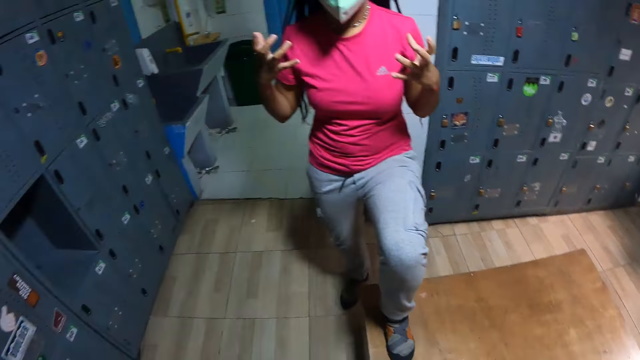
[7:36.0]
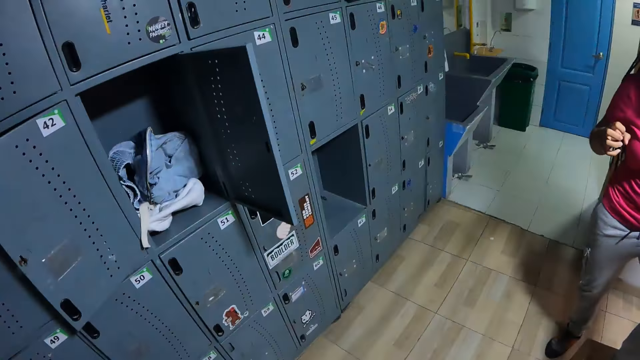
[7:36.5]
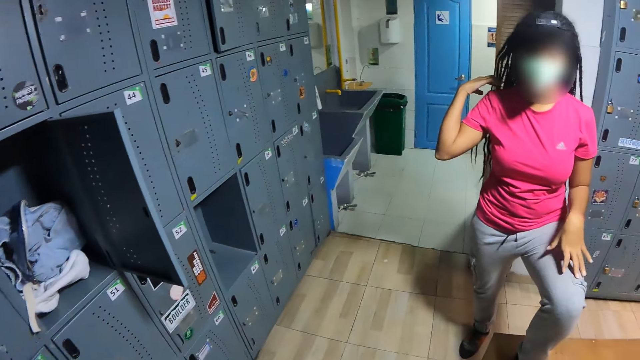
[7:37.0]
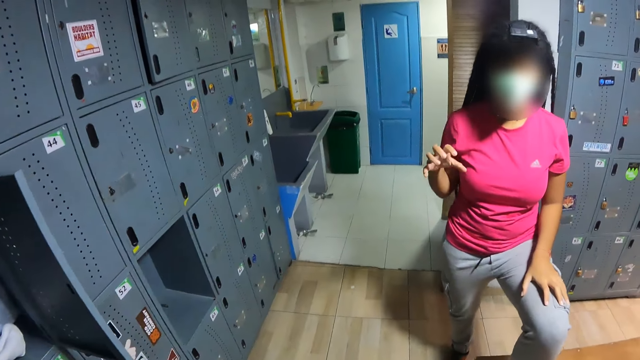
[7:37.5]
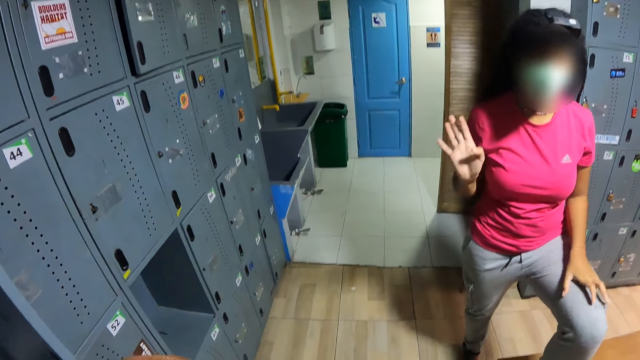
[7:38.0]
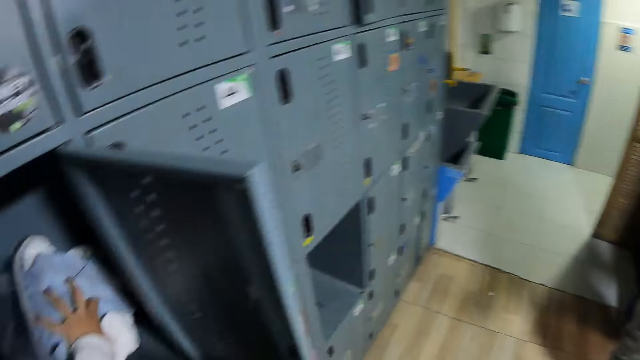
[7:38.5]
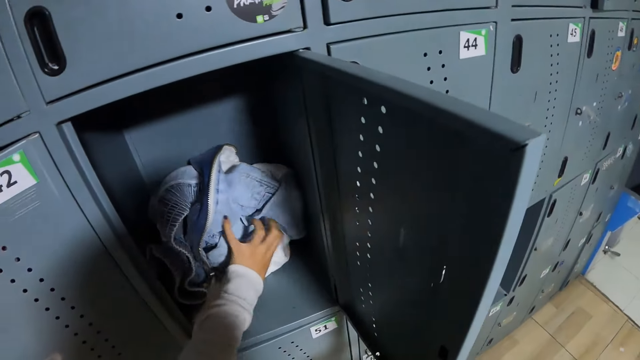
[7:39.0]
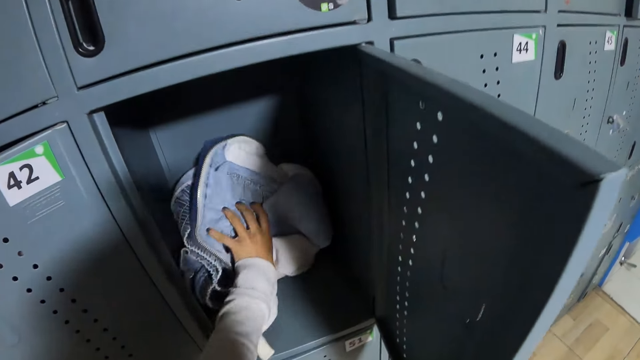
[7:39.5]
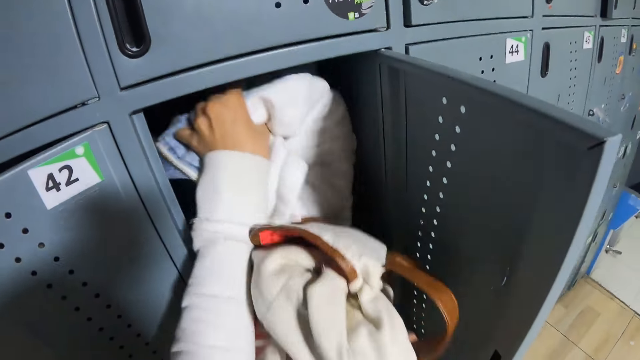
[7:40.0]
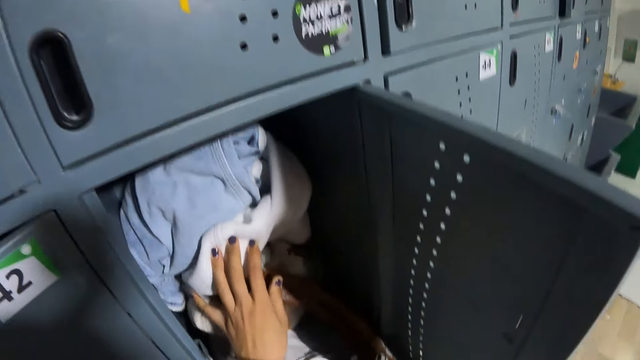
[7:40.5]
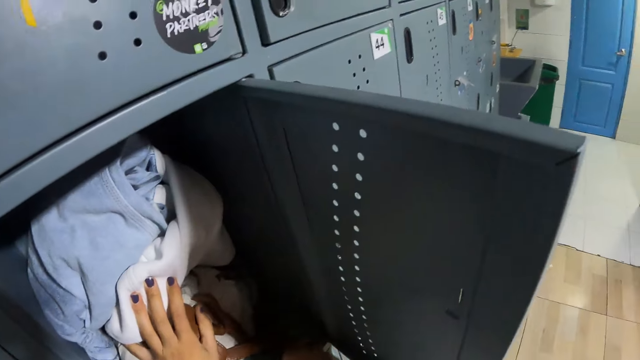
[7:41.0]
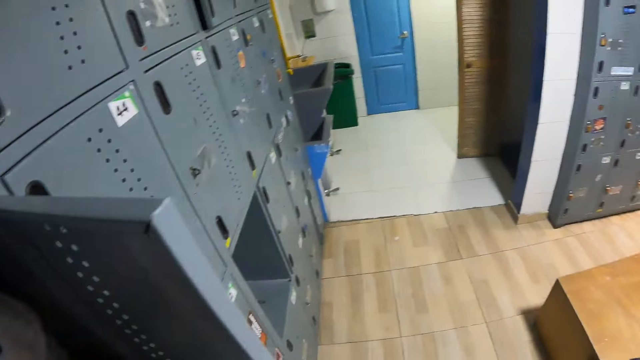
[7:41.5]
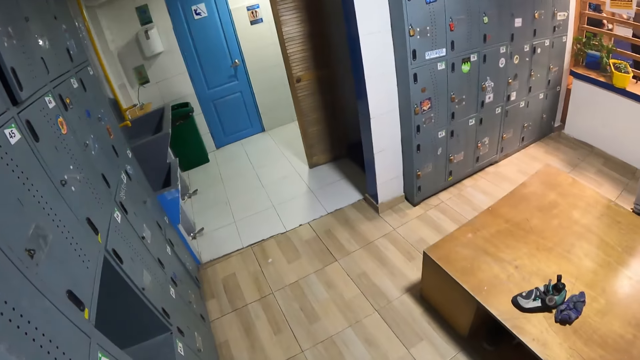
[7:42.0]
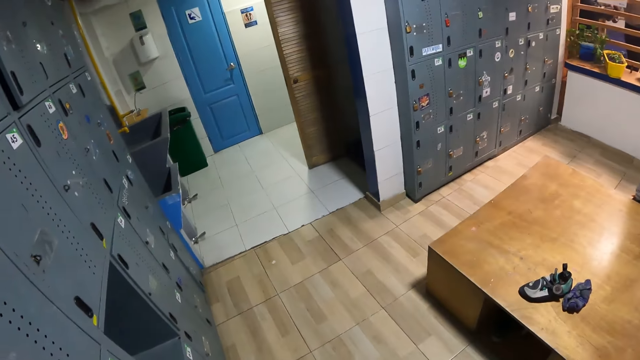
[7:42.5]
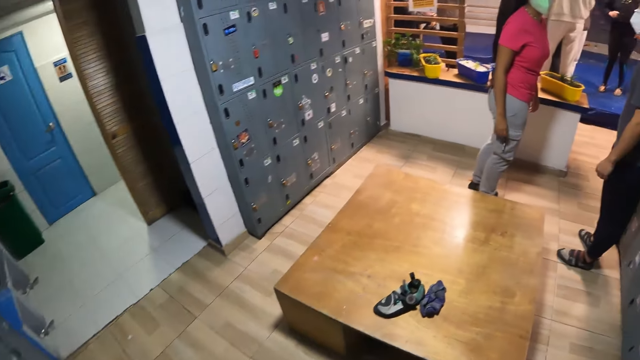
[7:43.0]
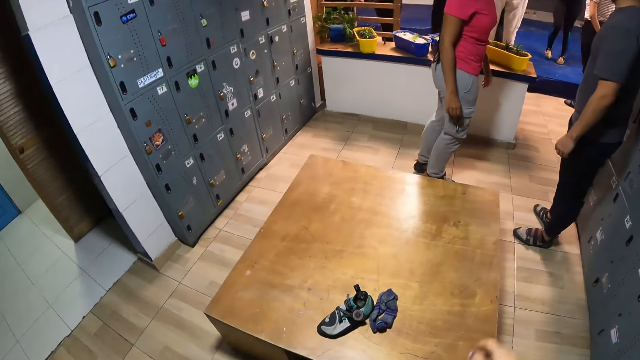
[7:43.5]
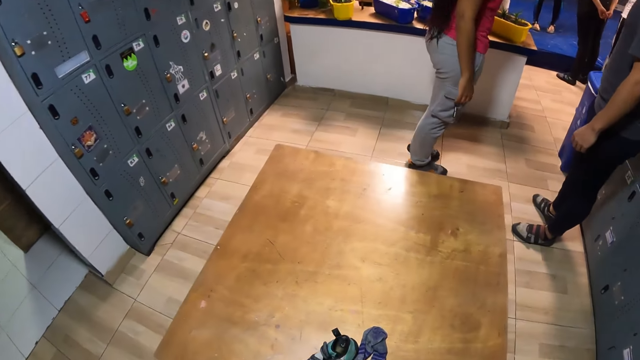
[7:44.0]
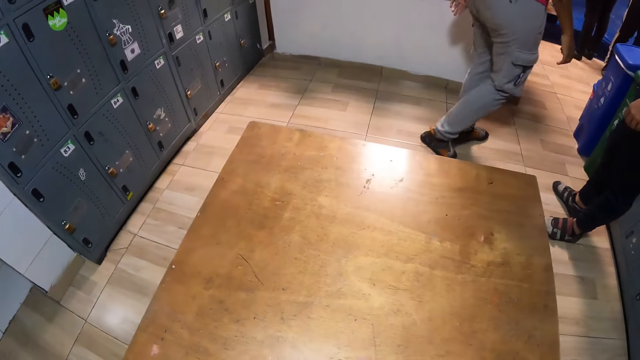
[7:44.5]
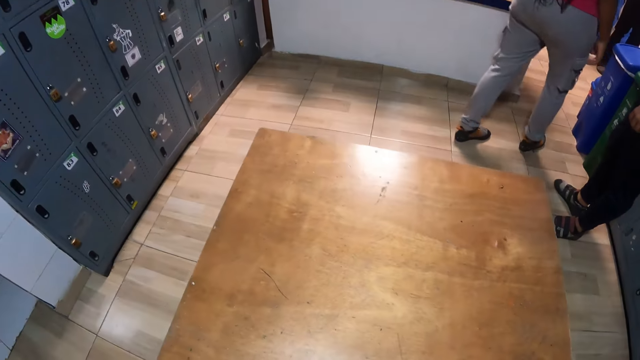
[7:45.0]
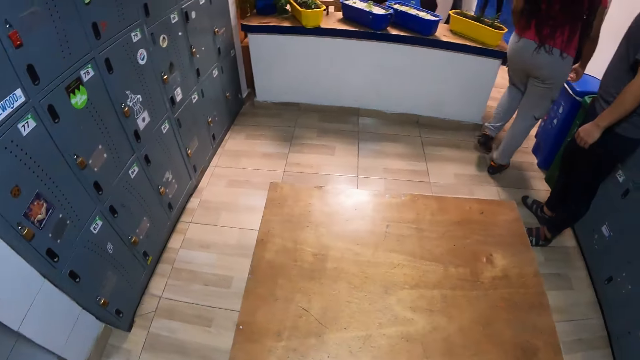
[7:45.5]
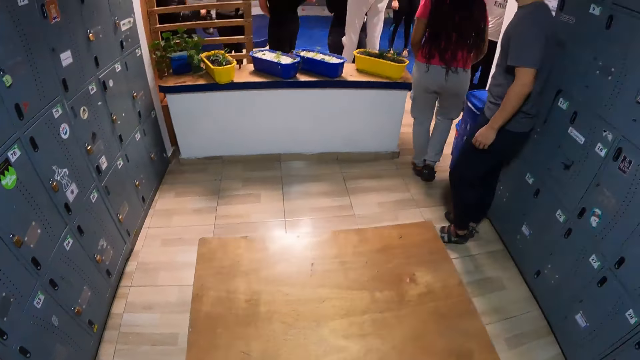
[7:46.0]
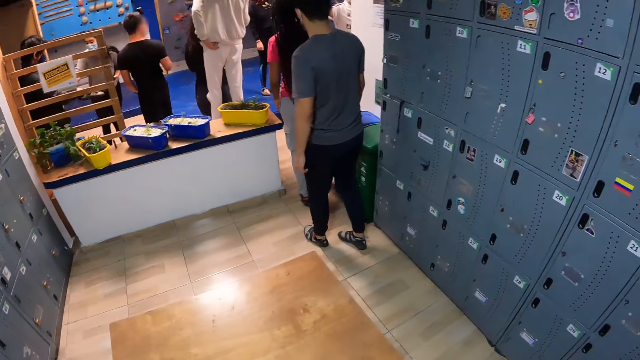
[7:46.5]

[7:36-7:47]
The camera wearer moves. She touches the clothes in the locker with her left hand. She removes the clothes. She lifts the clothes in the locker with her left hand. She puts the bag in the locker with her right hand. She looks around. She interacts with a woman and a man. She points fingers and drops down the hand. She looks around.

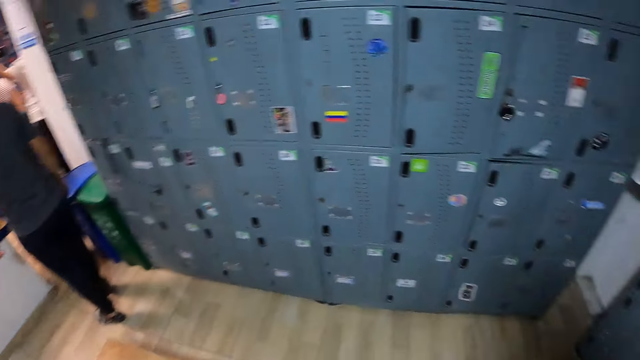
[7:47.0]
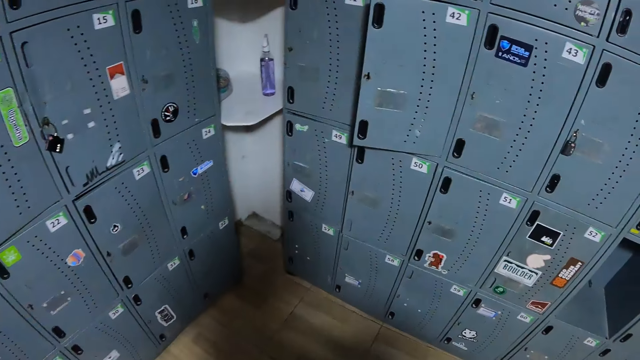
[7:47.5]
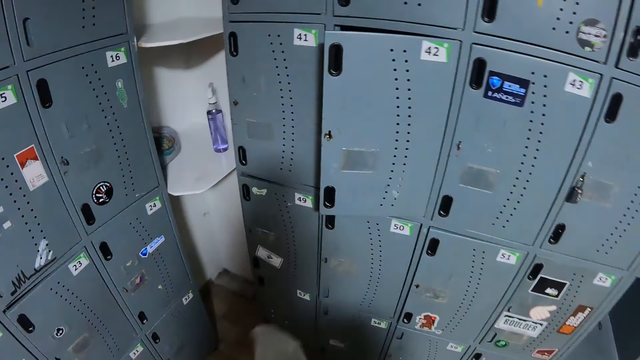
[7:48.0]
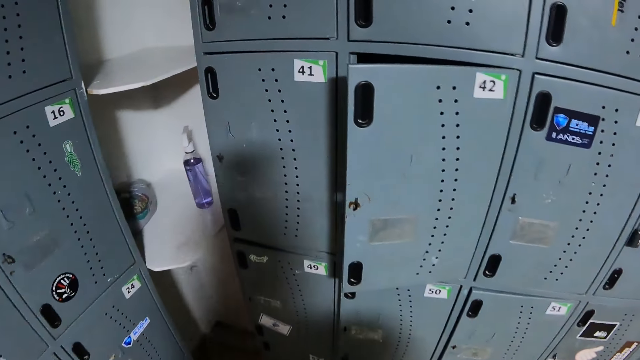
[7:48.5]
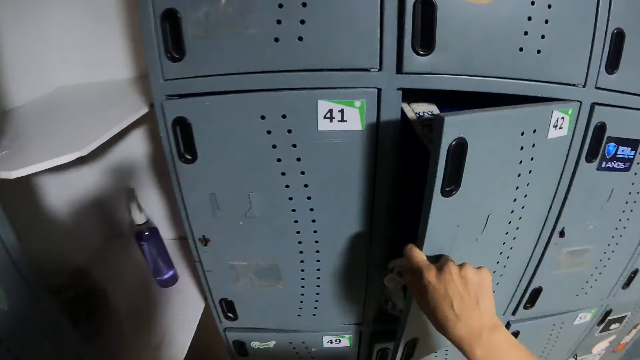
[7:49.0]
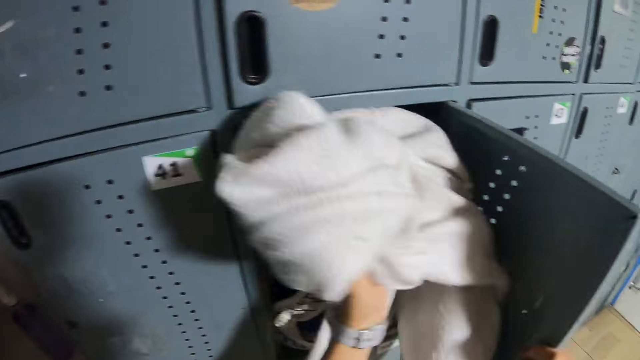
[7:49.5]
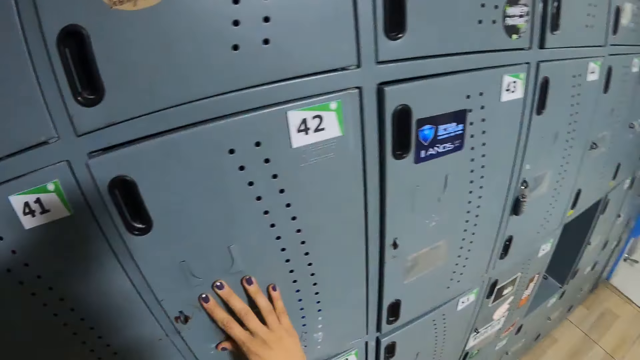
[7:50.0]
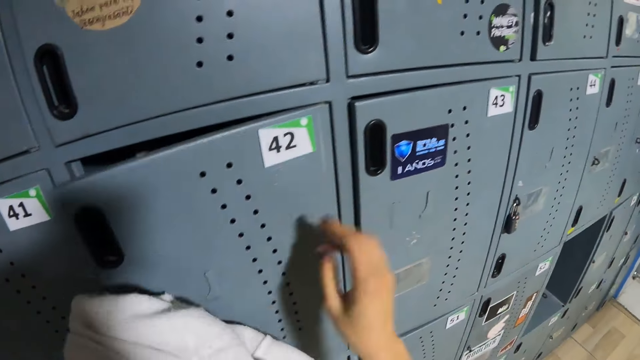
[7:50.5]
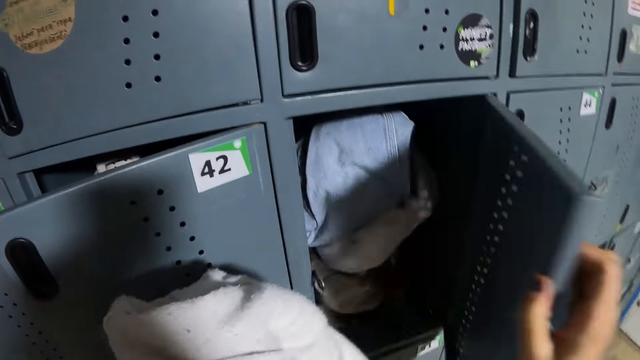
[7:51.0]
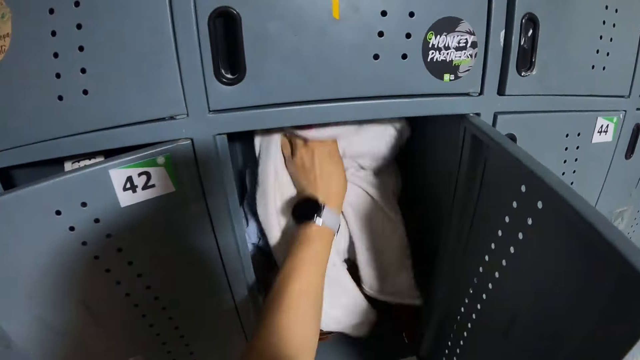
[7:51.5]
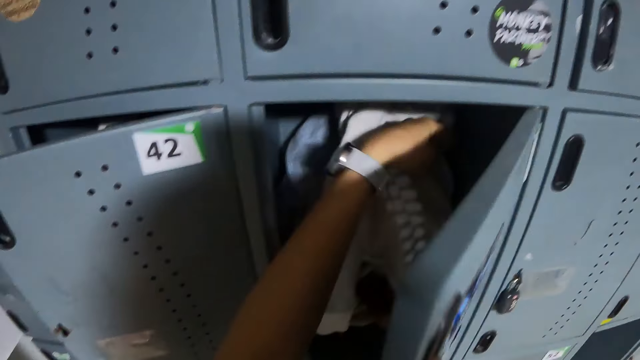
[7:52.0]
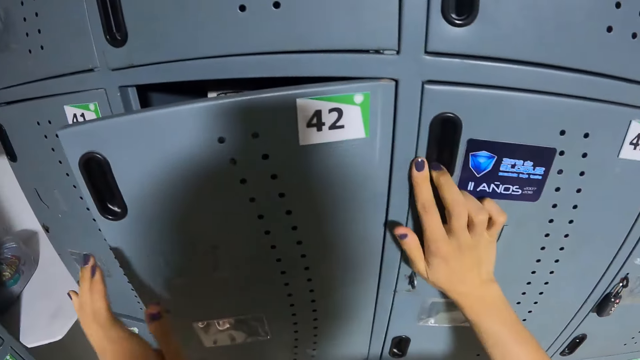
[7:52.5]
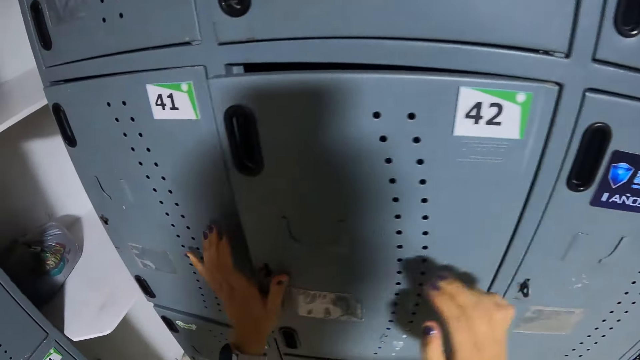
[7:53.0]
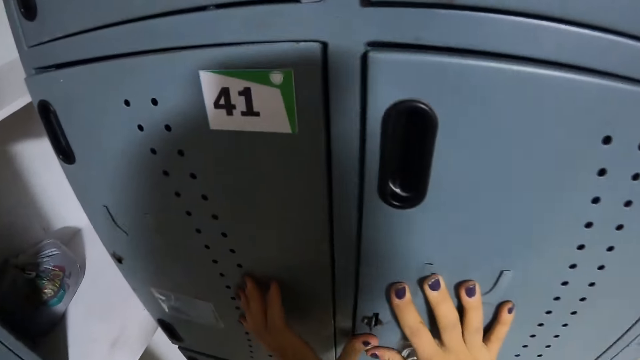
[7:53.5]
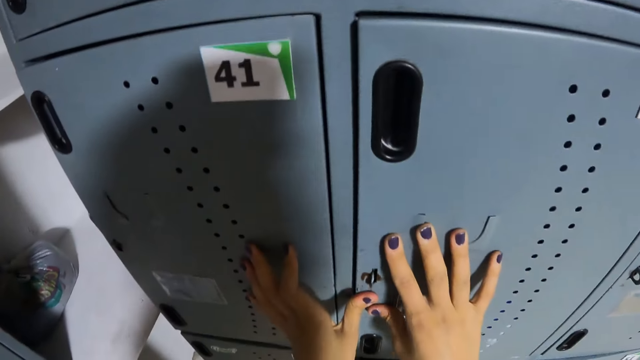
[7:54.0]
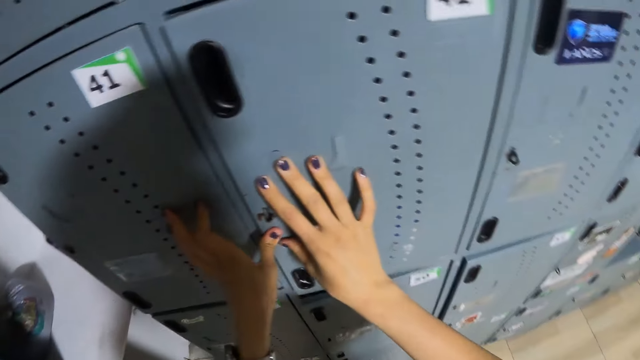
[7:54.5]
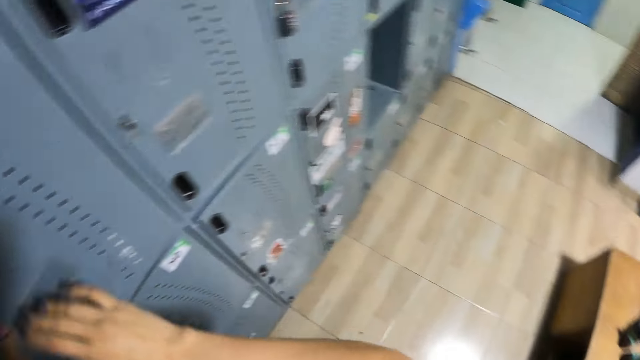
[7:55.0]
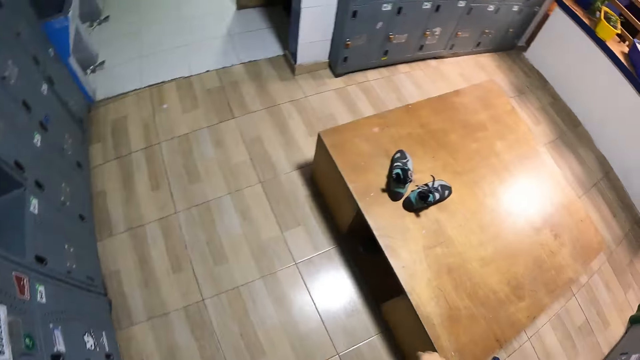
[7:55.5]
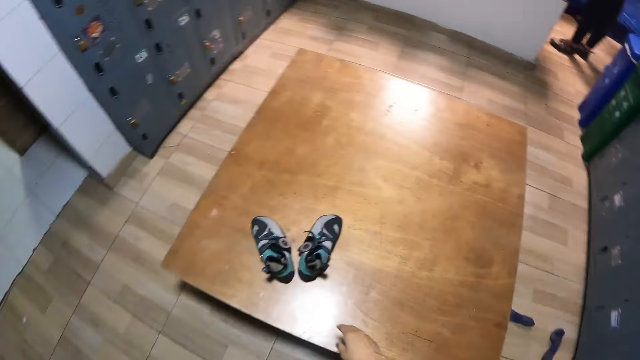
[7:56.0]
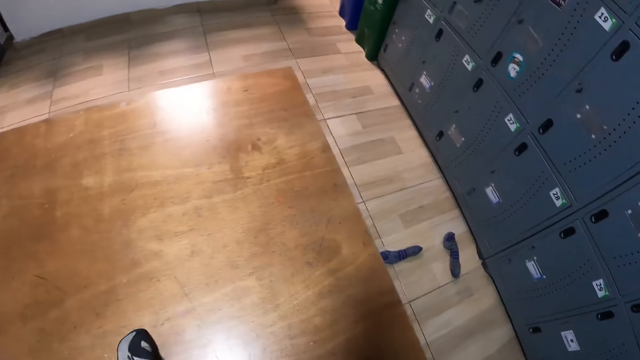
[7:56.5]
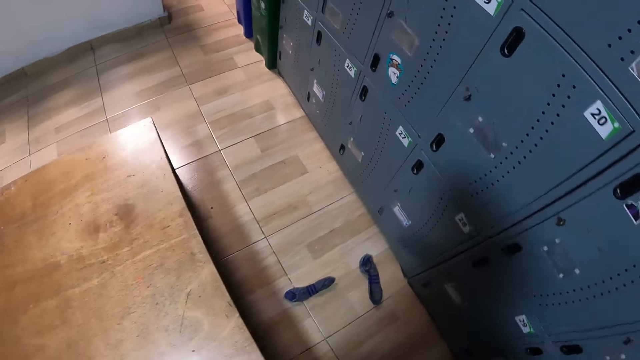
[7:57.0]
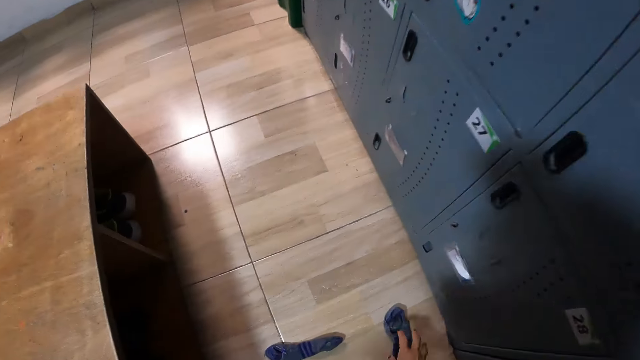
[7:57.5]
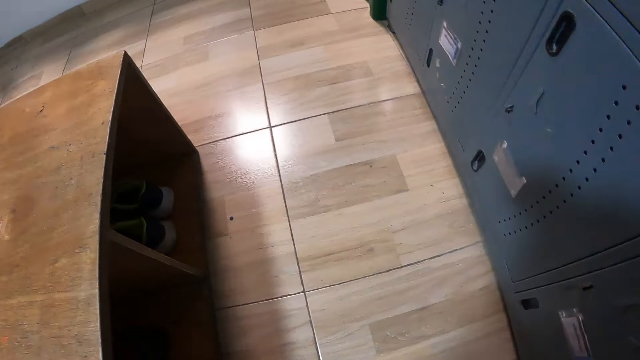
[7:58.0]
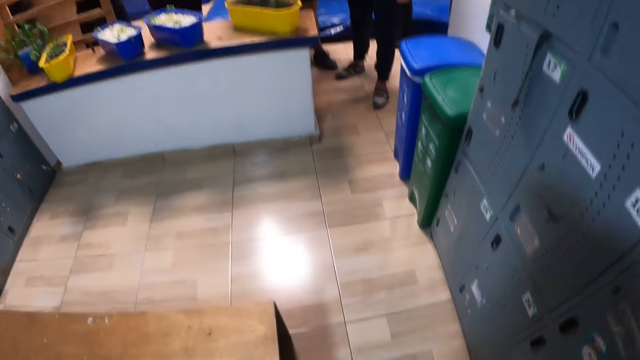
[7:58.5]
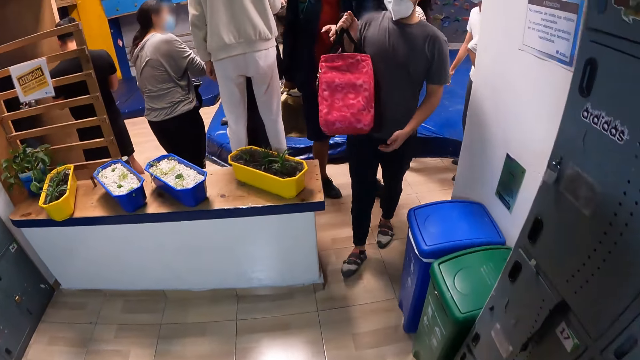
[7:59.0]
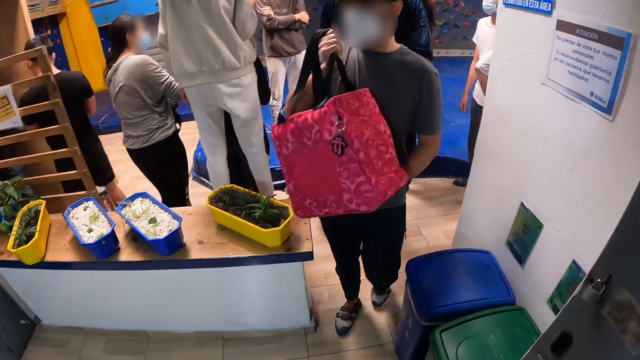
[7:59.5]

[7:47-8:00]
The camera wearer moves. She opens the locker or wardrobe with her right hand. She puts a towel in the locker with her left hand. She closes the locker with her right hand. She opens the locker with her right hand. She puts the towel in the locker with her left hand. She closes the locker with her right hand. She closes the locker with her left hand. She places a hand on the wardrobes. She looks around. She picks up a pair of socks from the table with both hands. She moves. She picks up a sock from the floor with her right hand. She moves.
